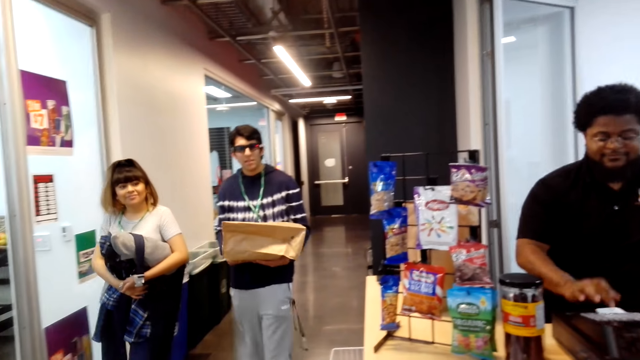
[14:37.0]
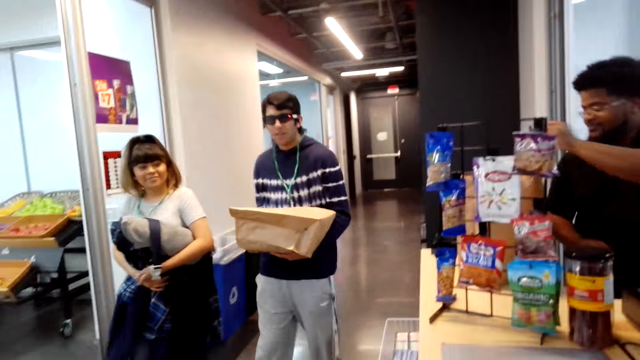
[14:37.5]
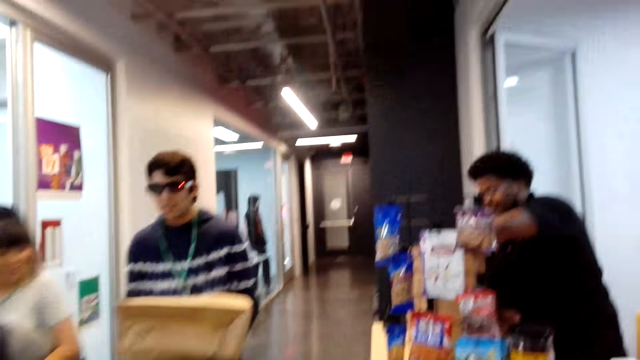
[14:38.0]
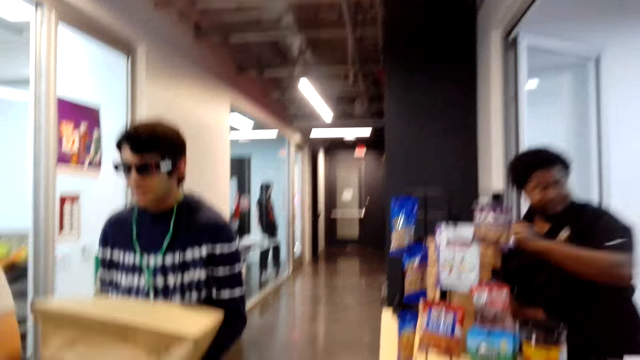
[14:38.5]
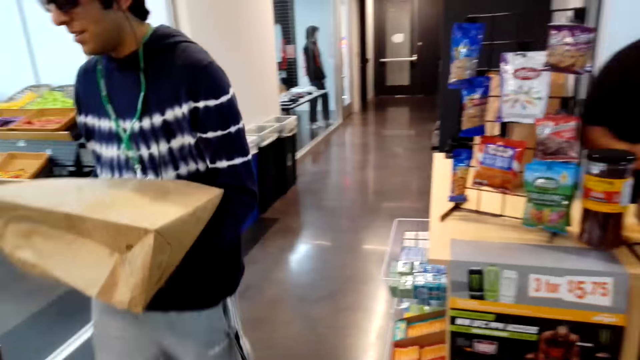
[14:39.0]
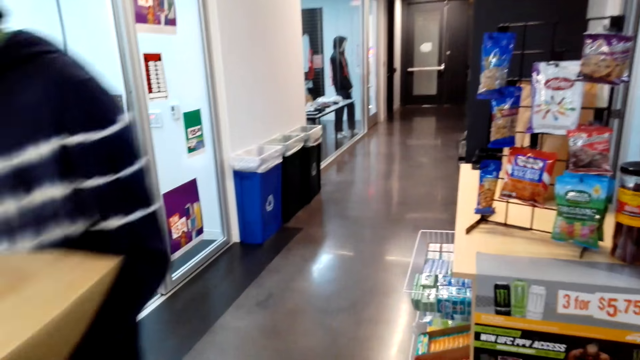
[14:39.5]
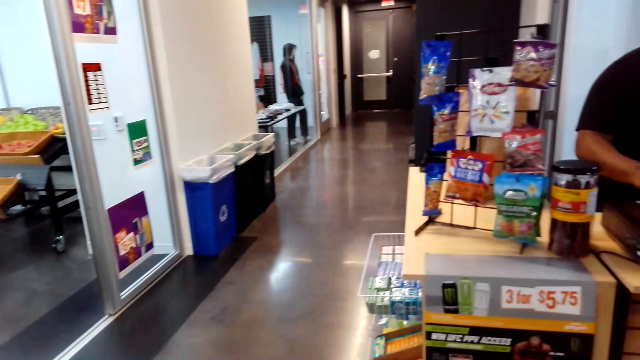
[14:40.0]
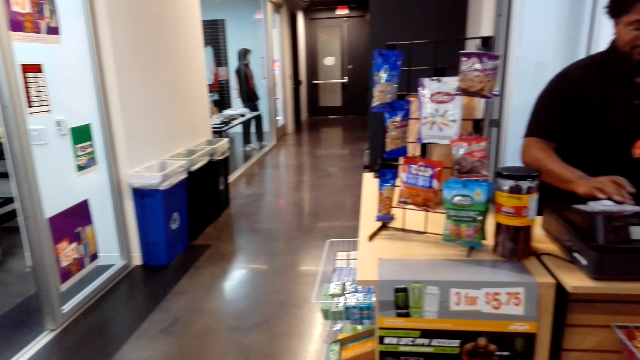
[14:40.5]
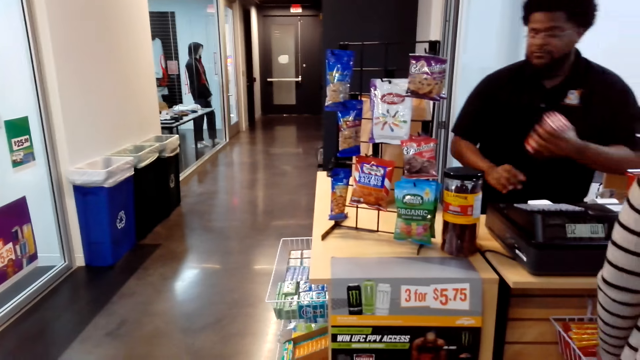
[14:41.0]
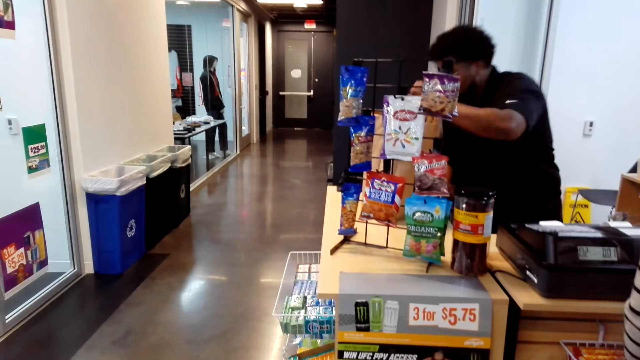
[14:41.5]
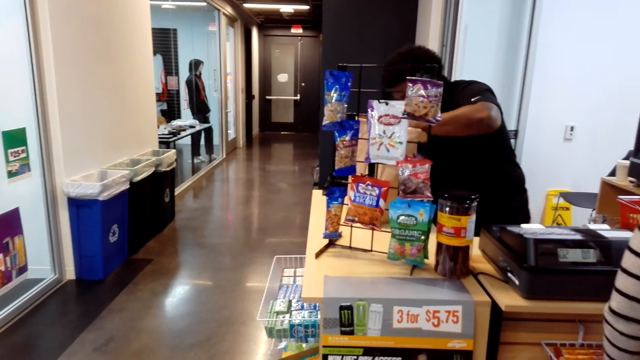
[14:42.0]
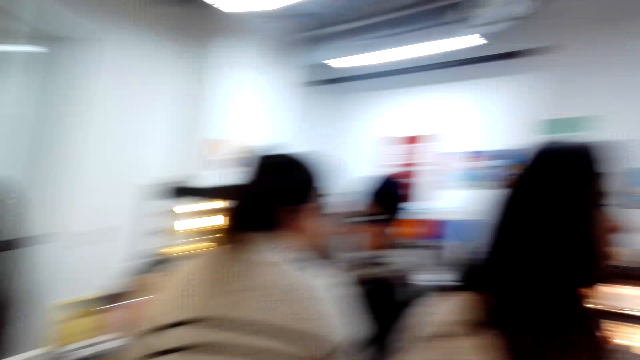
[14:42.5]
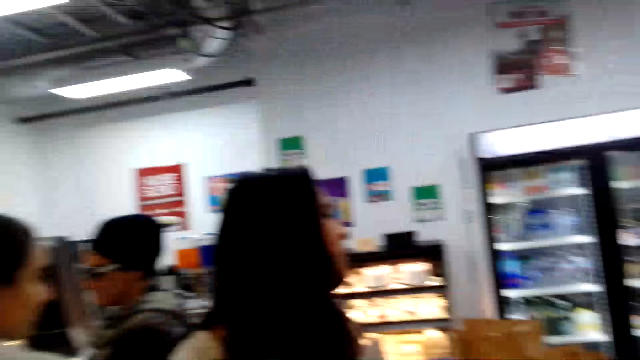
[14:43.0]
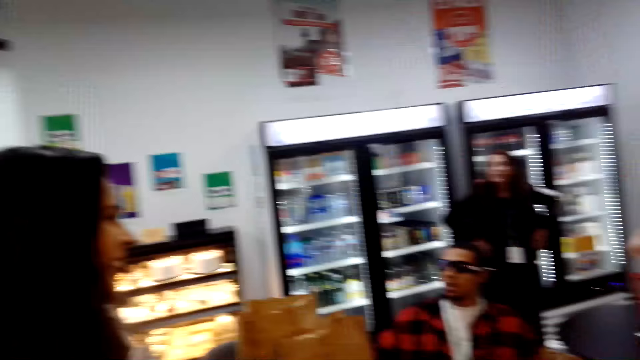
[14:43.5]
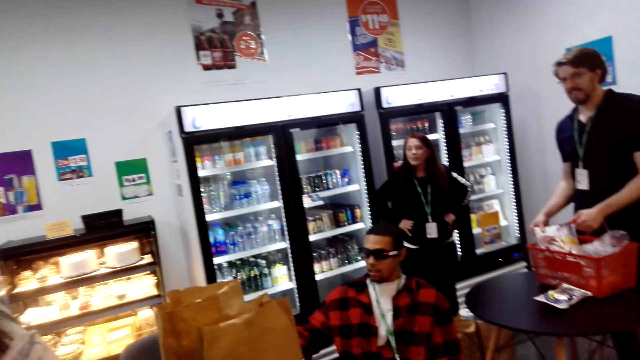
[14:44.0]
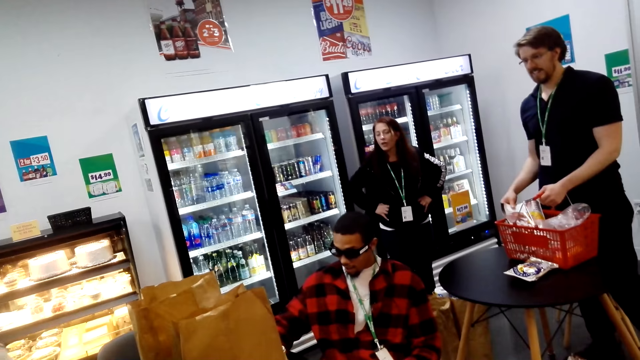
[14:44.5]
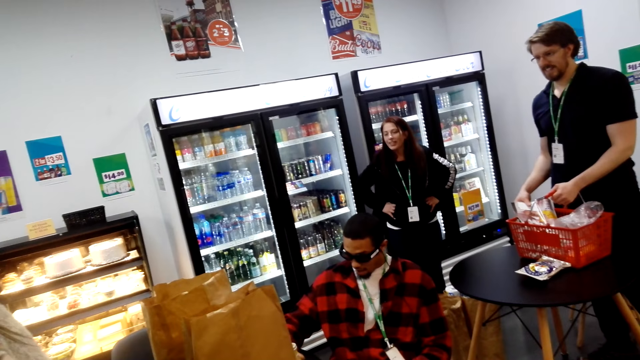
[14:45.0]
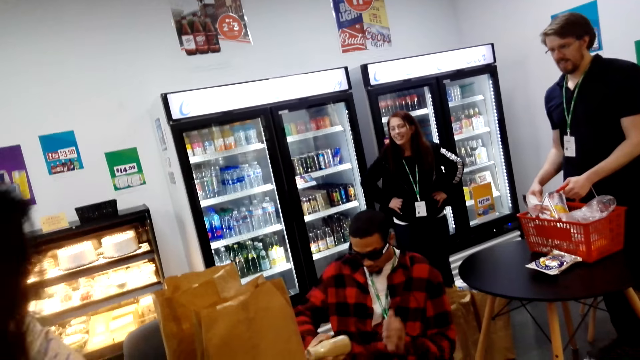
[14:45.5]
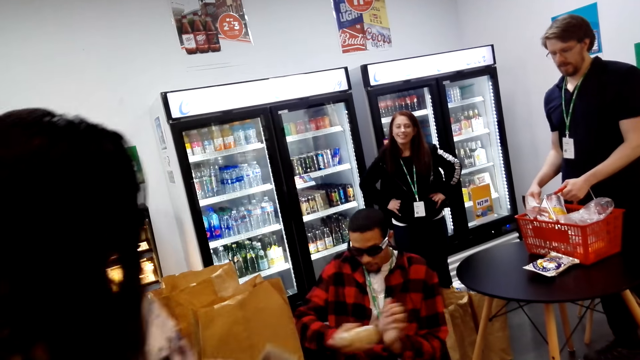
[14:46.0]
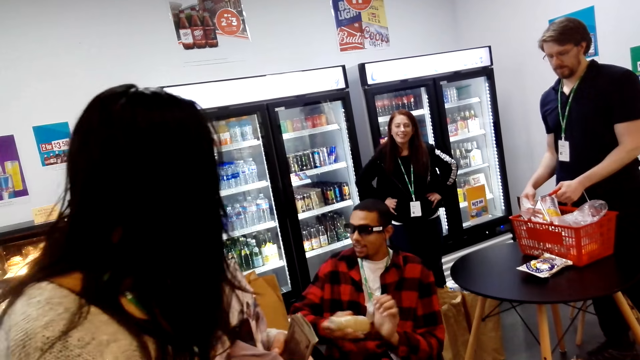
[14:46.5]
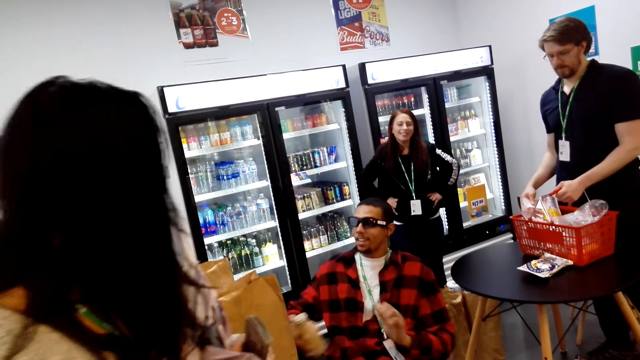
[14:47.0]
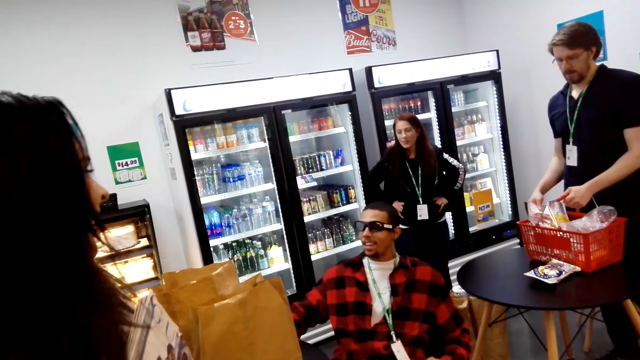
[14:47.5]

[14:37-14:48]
A man operates a billing machine and puts a packet in a shopping bag. The man operates the billing machine and puts a container in the shopping bag. The camera wearer turns right. They look around the supermarket. They look right. Another man hits a bottle with a hand.

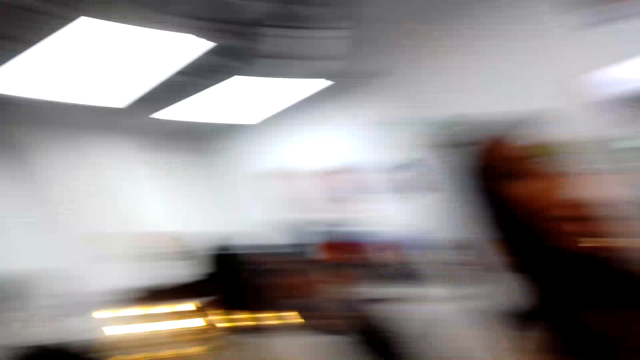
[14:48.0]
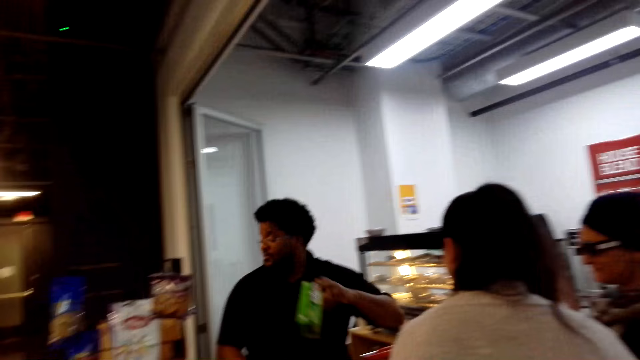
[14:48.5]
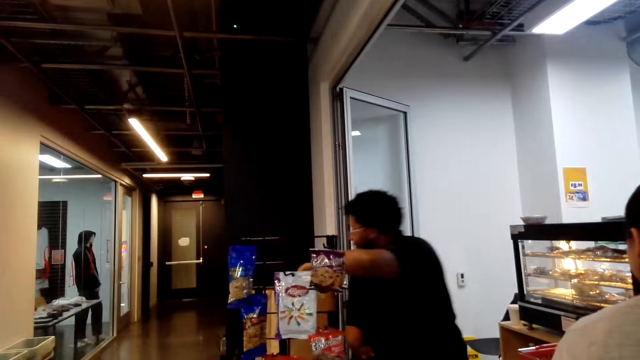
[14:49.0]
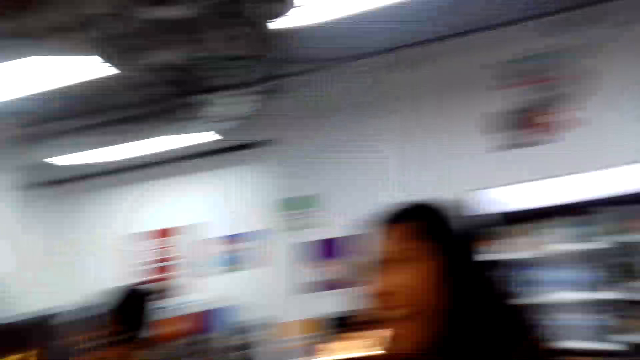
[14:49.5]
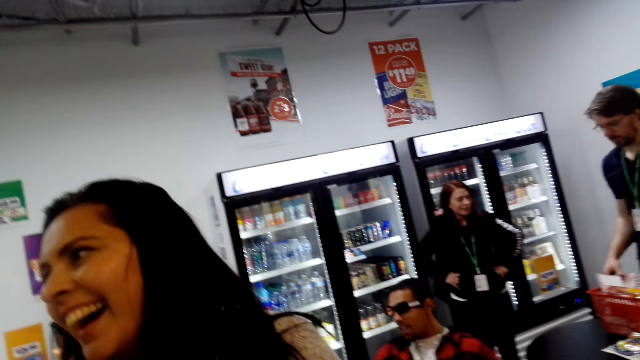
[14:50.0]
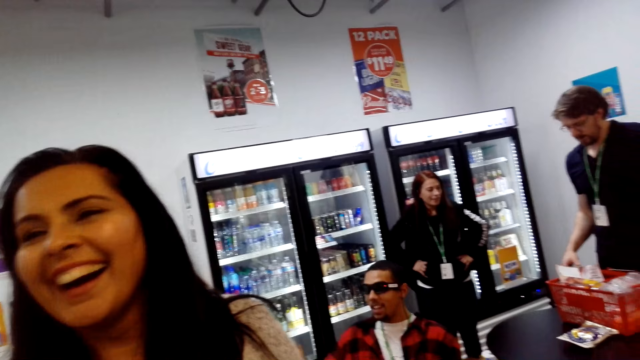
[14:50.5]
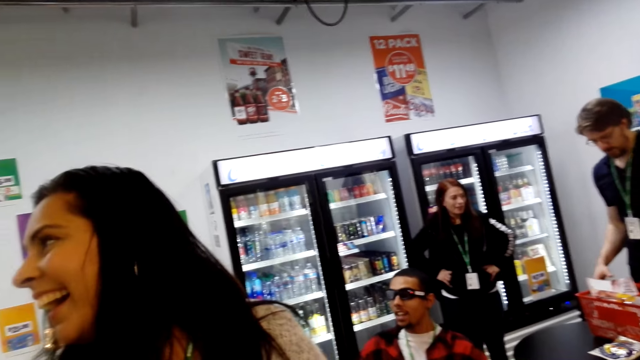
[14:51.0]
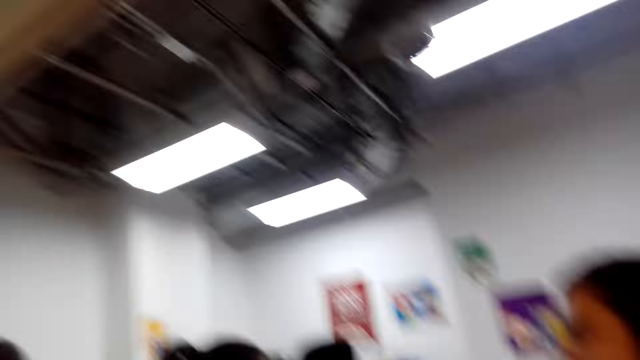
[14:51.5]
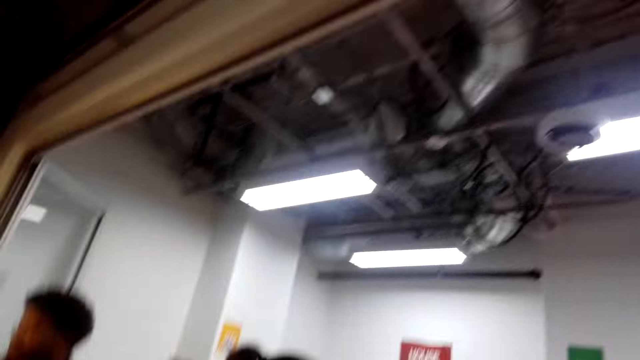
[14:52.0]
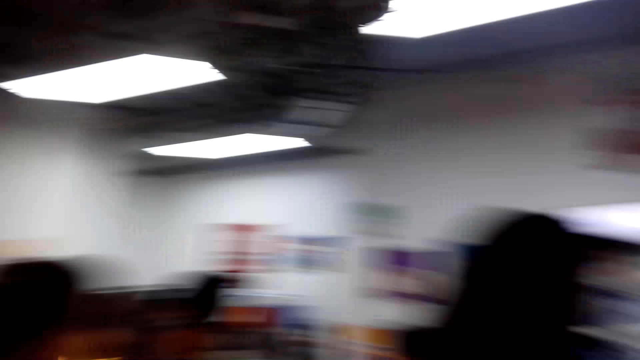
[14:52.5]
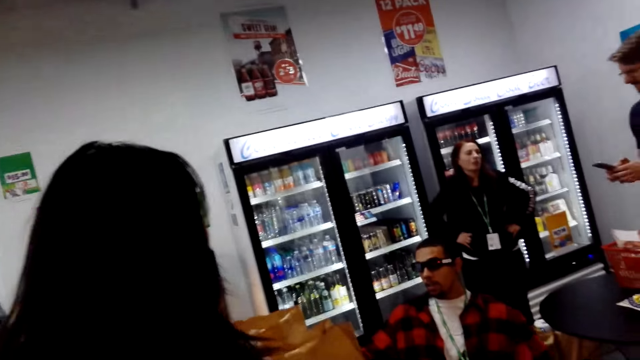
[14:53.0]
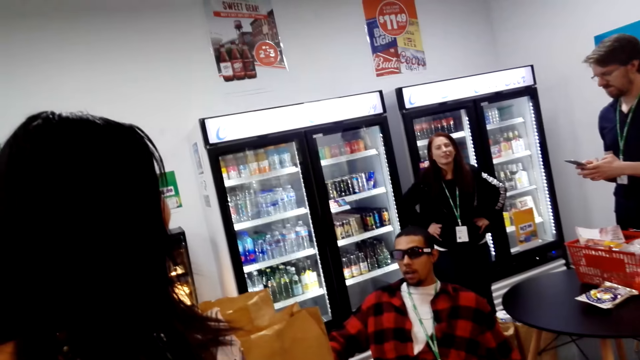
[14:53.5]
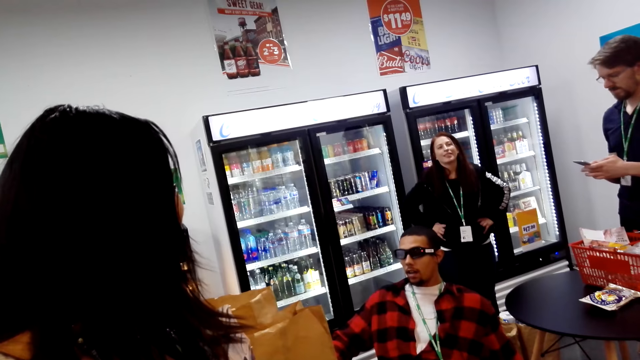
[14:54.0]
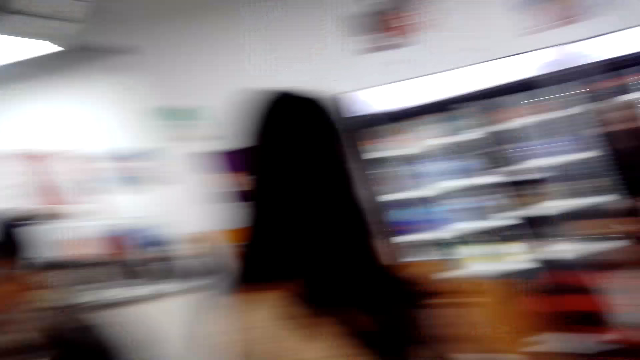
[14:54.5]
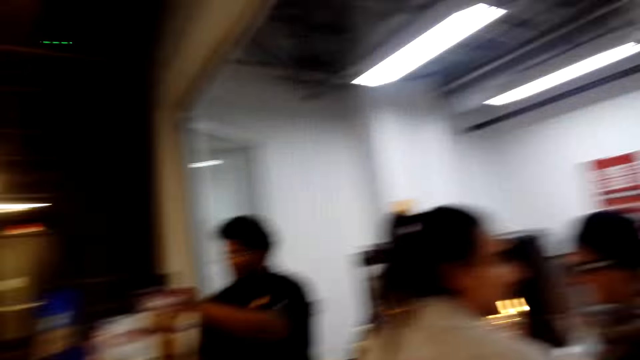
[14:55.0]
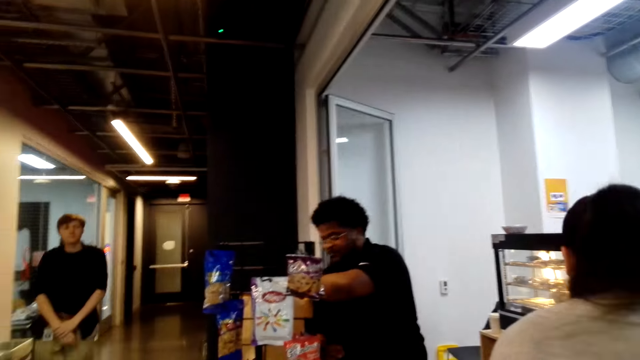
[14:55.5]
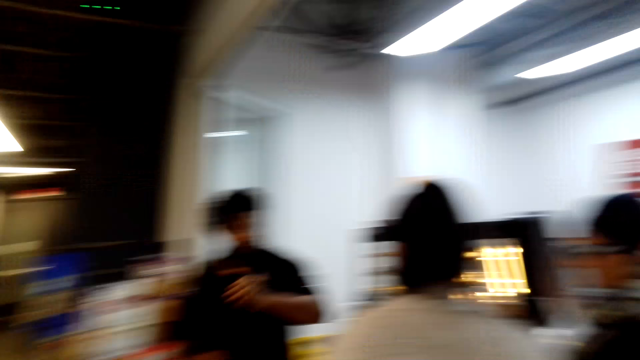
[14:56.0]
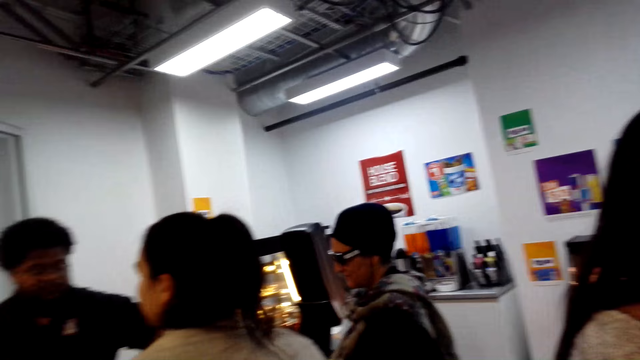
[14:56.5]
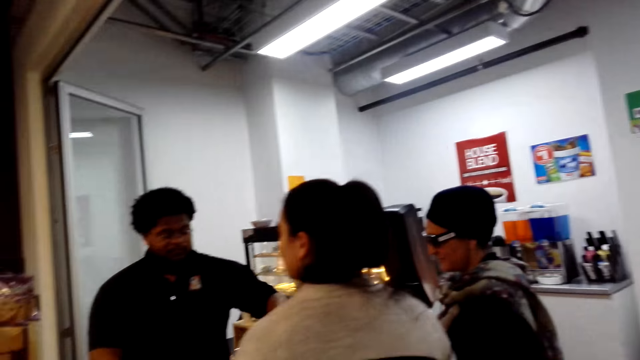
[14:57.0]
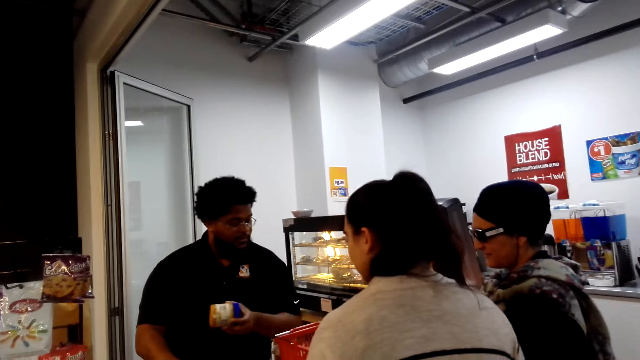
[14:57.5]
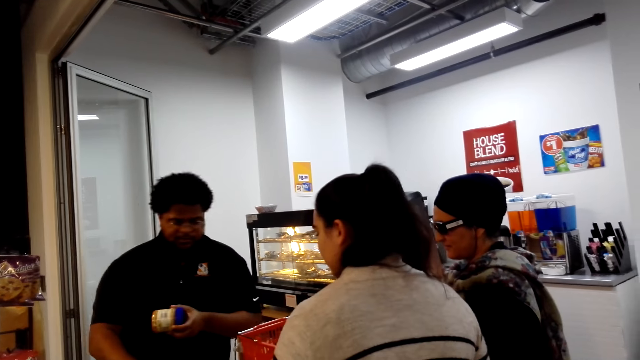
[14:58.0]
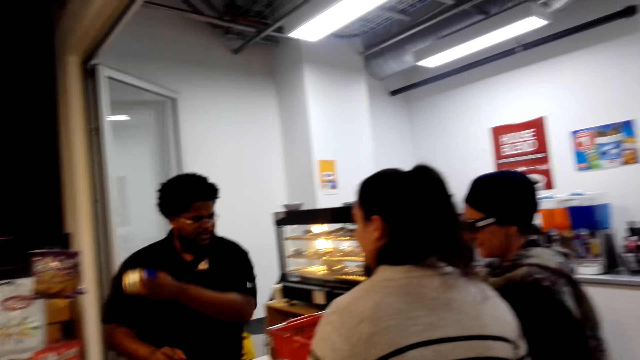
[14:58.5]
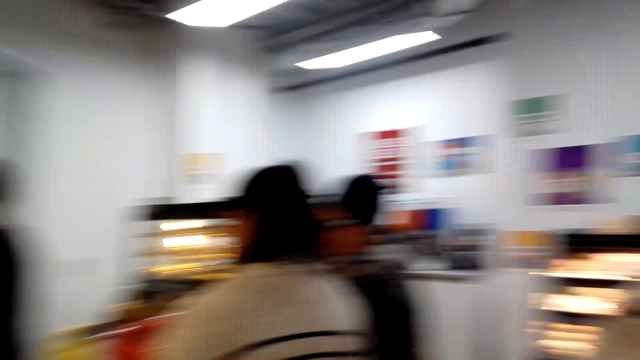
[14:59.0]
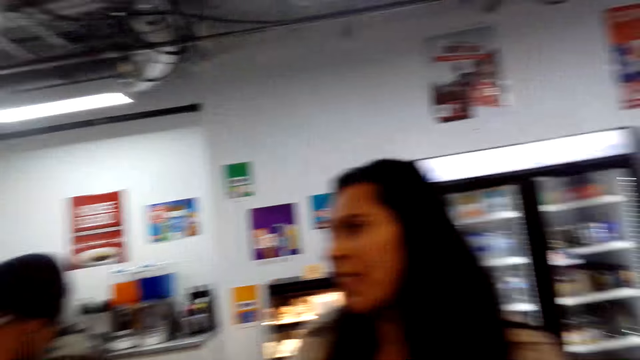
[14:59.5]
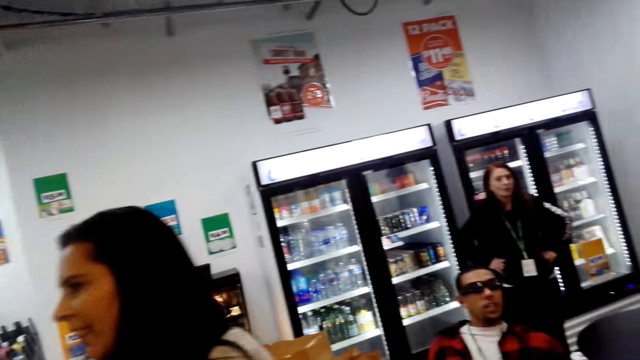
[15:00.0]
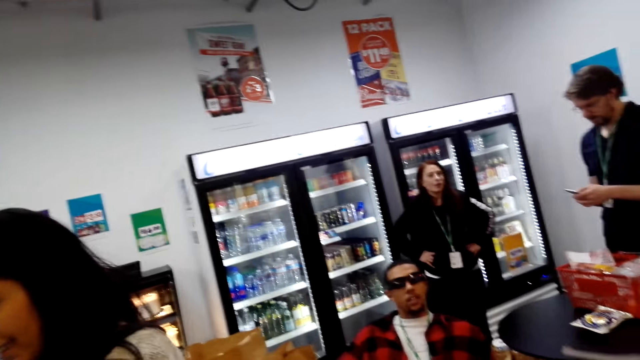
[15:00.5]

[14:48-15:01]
The camera wearer turns left. They look forward. They turn right. A man puts a packet in a shopping bag. The camera wearer looks right. They turn left. They look at the roof. They turn right. They converse with another man. The other man converses with the camera wearer. The camera wearer looks at the other man. They turn left. They look forward. They look right. The first man picks up a container. The camera wearer looks forward. The first man puts the container in the shopping bag. The camera wearer turns right. They converse.
